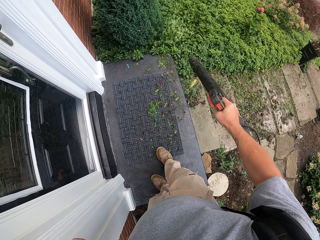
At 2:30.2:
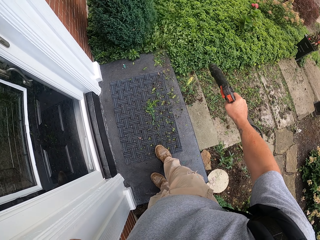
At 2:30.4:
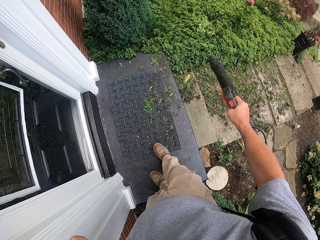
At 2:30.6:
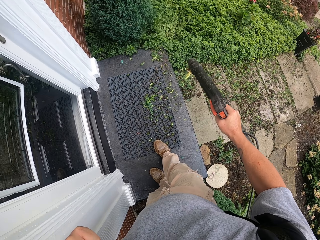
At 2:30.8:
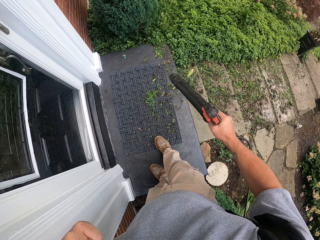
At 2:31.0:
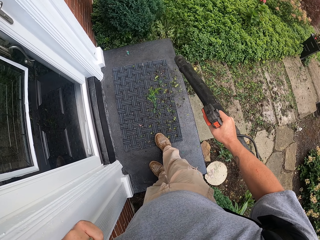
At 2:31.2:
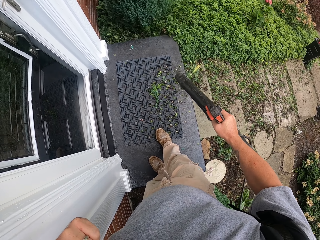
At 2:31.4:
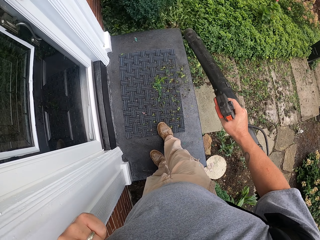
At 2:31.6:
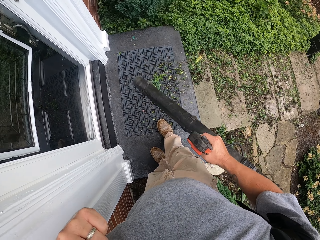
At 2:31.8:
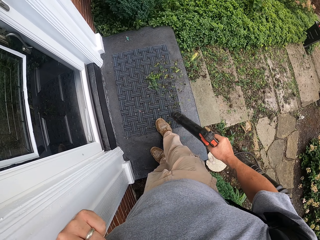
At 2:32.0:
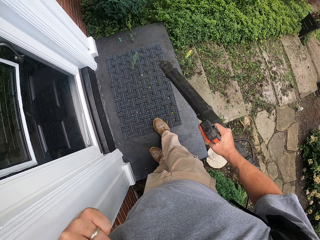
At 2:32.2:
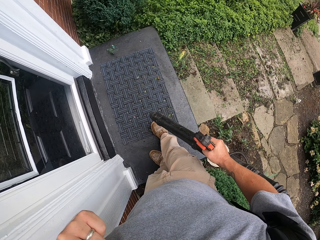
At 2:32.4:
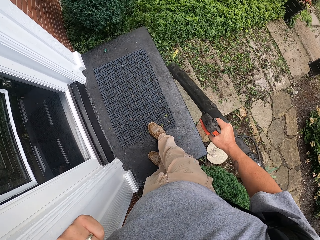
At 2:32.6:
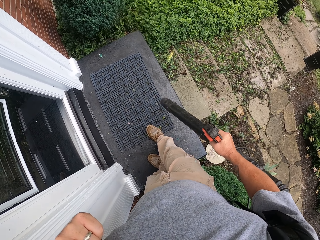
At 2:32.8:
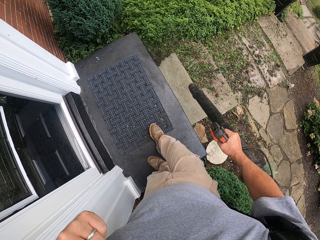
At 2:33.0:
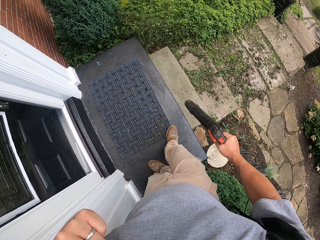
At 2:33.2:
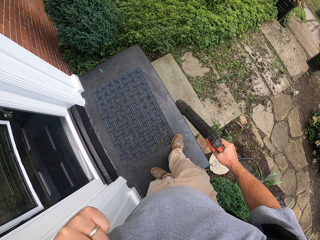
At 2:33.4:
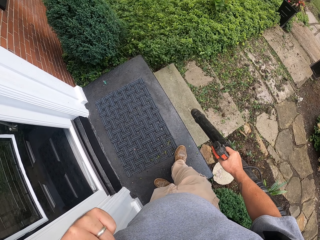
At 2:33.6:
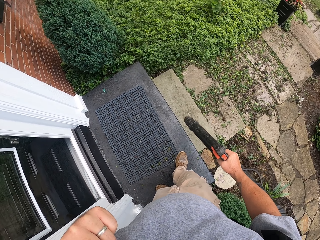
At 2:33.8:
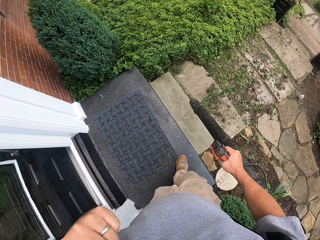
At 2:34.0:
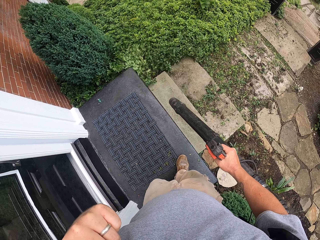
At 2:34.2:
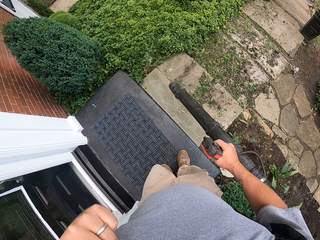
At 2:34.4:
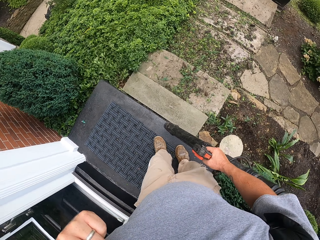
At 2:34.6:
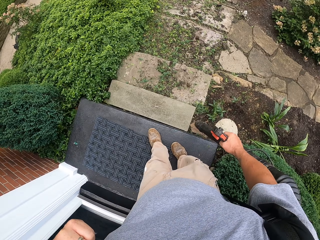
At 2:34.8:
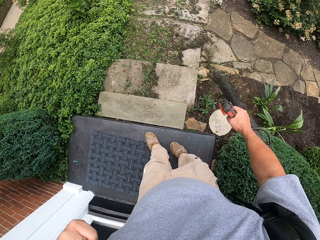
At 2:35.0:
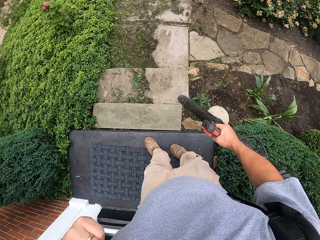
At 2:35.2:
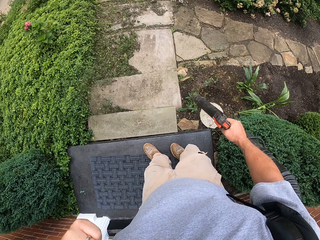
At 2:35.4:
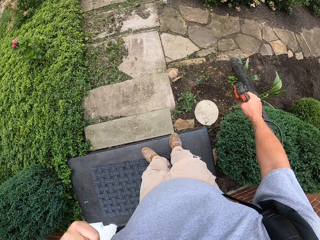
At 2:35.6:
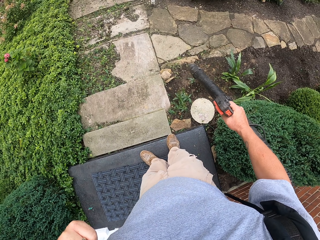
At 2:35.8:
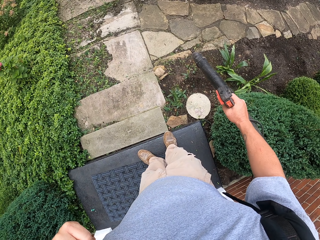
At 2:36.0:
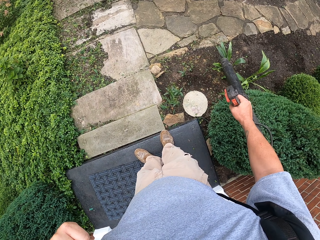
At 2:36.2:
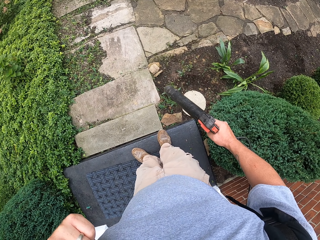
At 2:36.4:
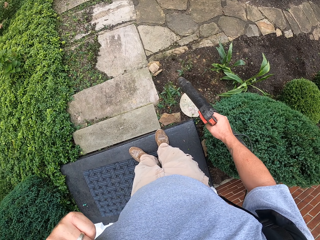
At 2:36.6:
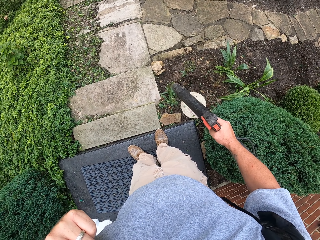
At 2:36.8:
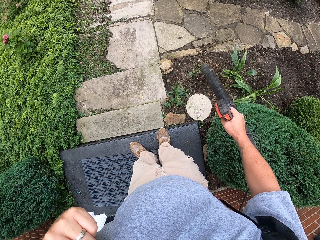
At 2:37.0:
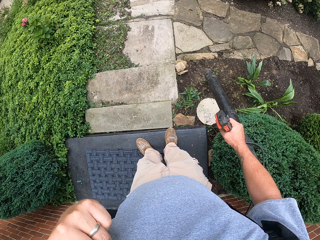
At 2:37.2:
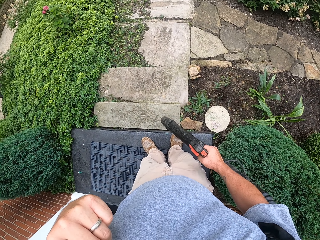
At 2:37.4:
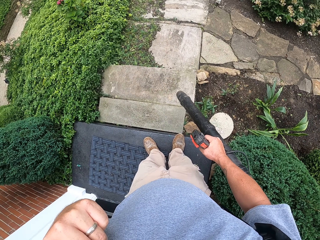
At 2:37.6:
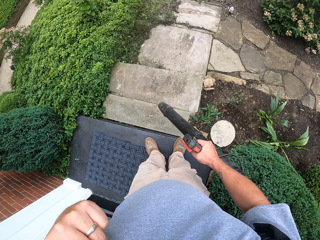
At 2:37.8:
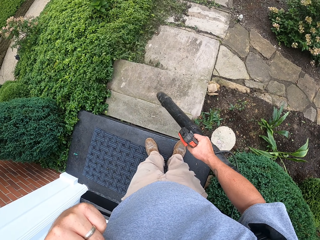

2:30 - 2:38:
The camera wearer blows the leaves from the staircase.

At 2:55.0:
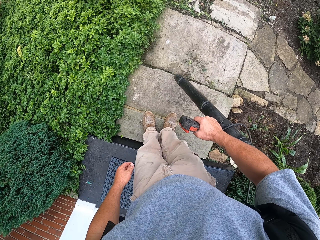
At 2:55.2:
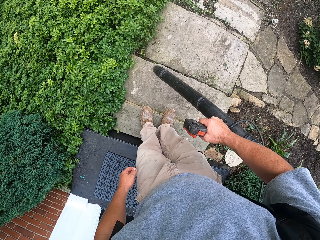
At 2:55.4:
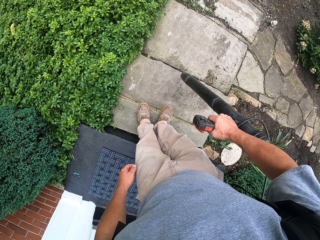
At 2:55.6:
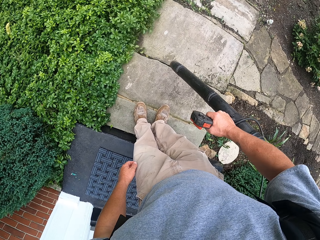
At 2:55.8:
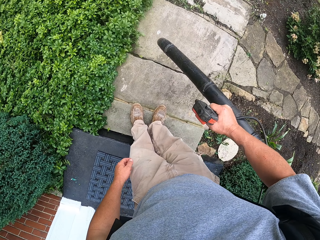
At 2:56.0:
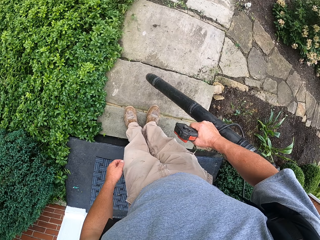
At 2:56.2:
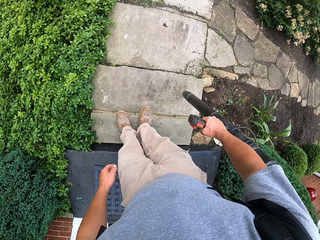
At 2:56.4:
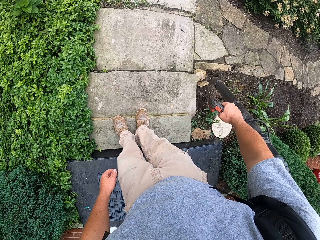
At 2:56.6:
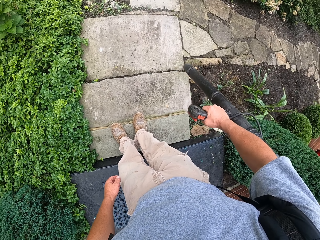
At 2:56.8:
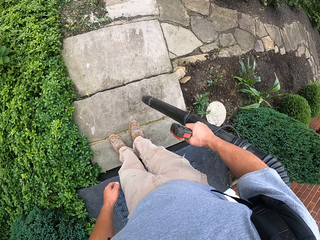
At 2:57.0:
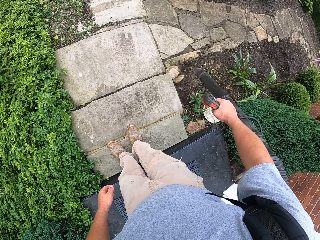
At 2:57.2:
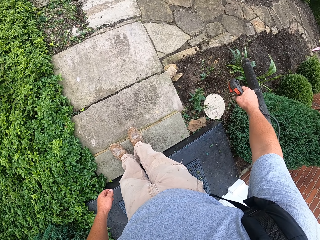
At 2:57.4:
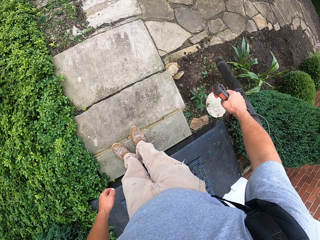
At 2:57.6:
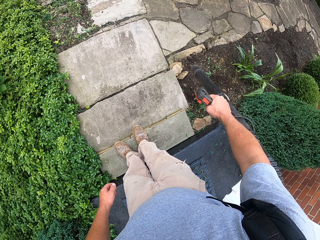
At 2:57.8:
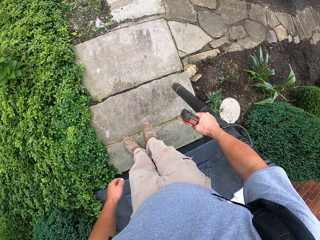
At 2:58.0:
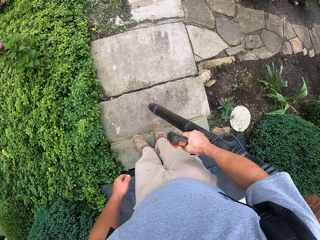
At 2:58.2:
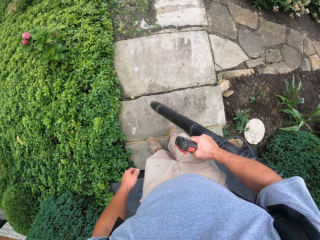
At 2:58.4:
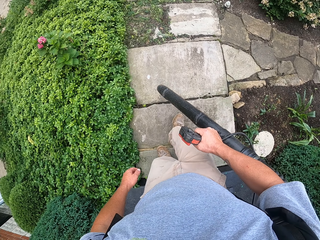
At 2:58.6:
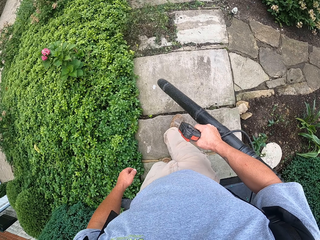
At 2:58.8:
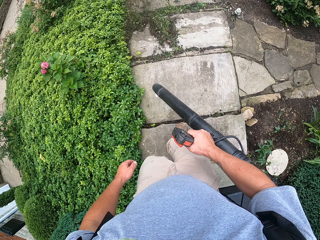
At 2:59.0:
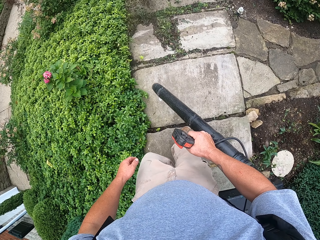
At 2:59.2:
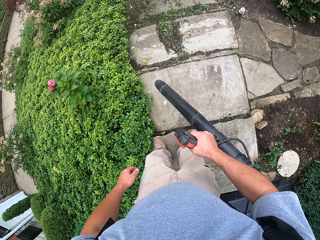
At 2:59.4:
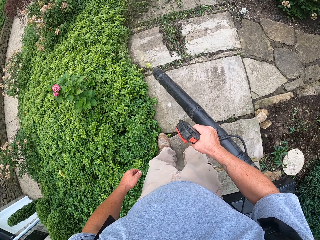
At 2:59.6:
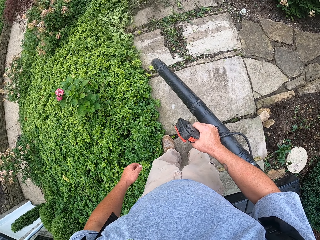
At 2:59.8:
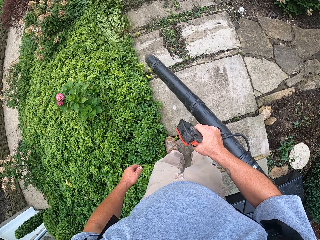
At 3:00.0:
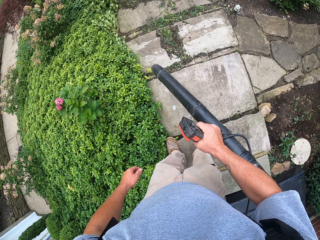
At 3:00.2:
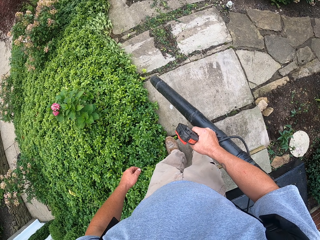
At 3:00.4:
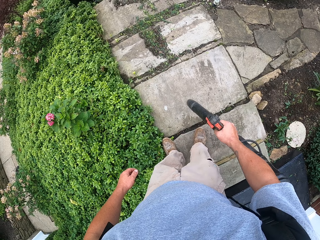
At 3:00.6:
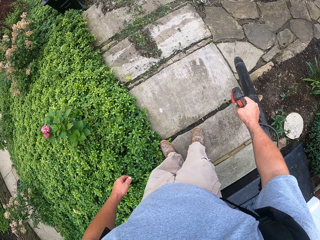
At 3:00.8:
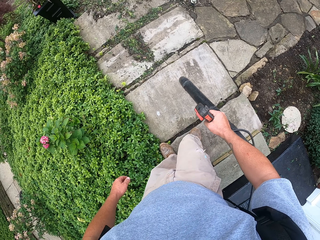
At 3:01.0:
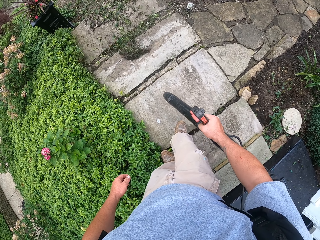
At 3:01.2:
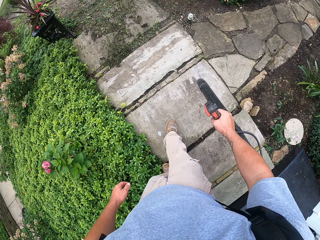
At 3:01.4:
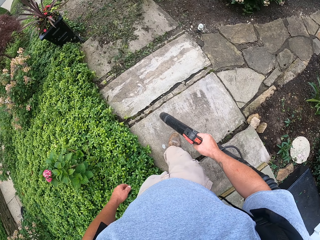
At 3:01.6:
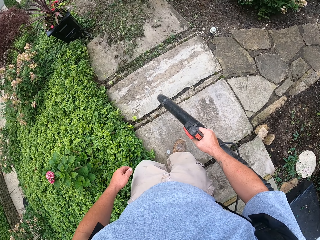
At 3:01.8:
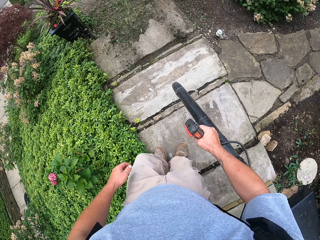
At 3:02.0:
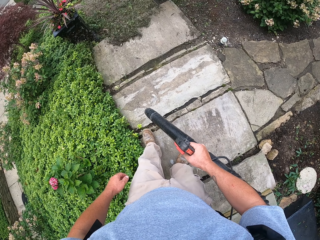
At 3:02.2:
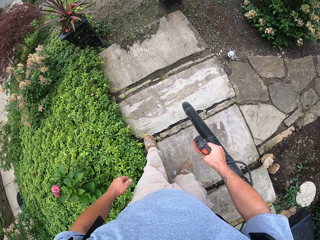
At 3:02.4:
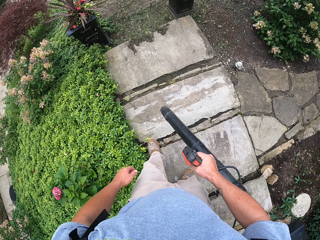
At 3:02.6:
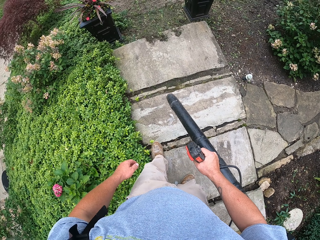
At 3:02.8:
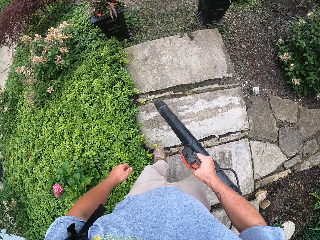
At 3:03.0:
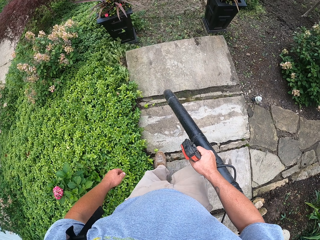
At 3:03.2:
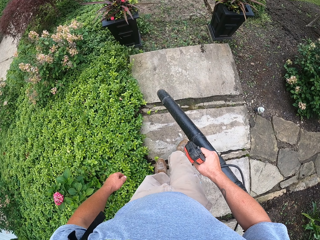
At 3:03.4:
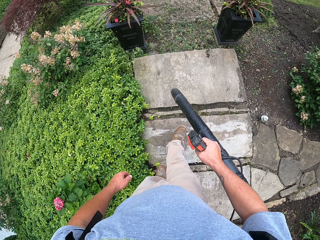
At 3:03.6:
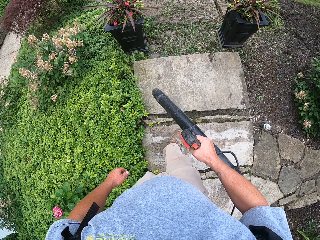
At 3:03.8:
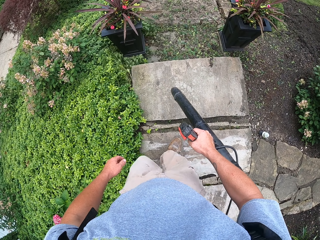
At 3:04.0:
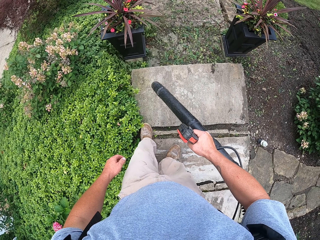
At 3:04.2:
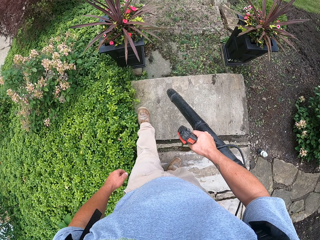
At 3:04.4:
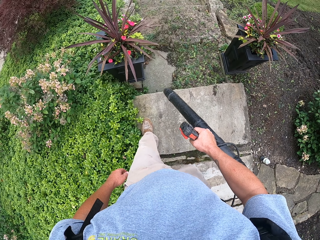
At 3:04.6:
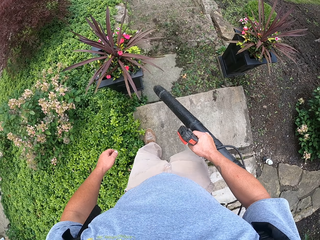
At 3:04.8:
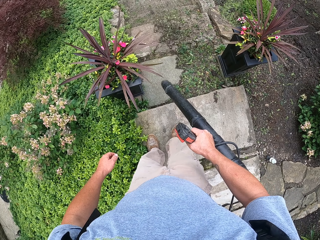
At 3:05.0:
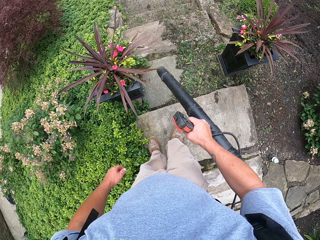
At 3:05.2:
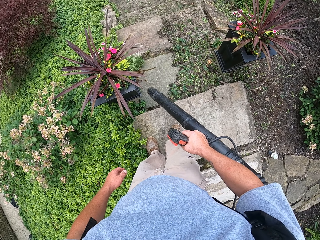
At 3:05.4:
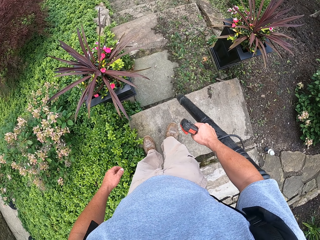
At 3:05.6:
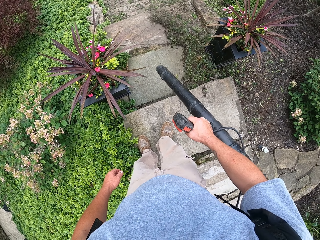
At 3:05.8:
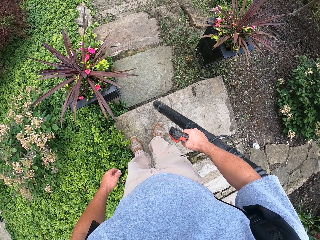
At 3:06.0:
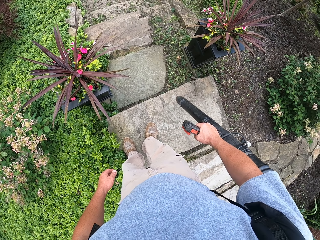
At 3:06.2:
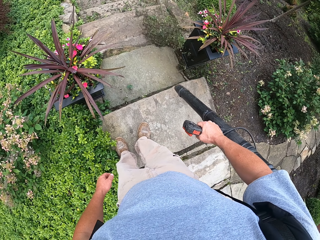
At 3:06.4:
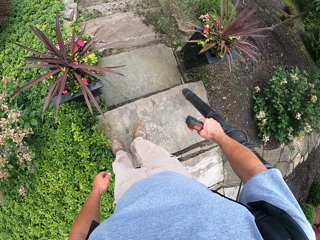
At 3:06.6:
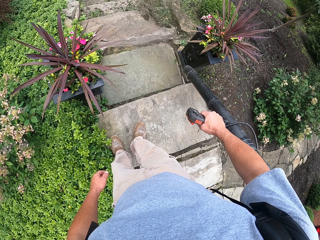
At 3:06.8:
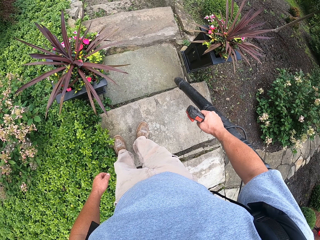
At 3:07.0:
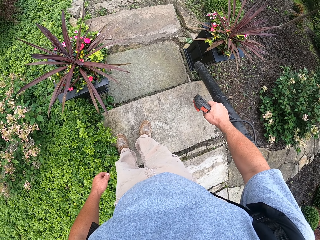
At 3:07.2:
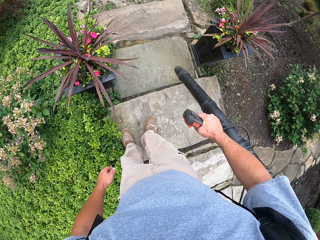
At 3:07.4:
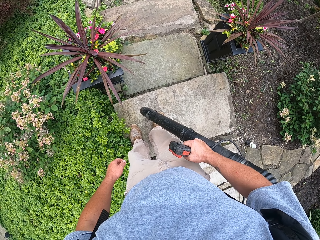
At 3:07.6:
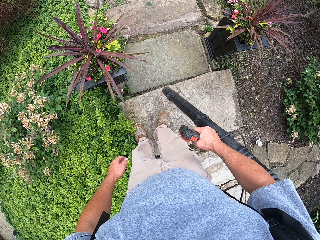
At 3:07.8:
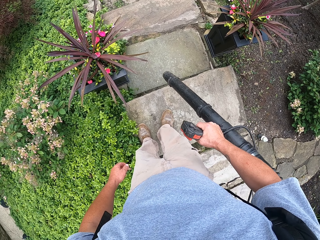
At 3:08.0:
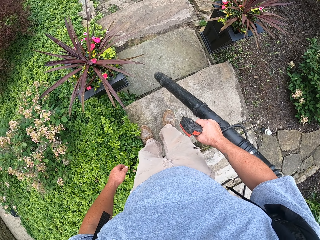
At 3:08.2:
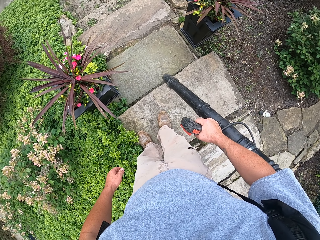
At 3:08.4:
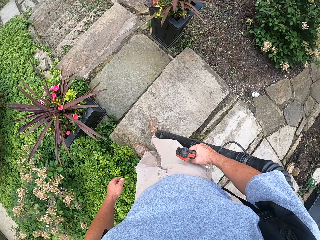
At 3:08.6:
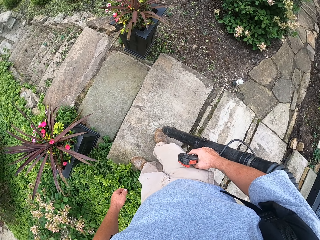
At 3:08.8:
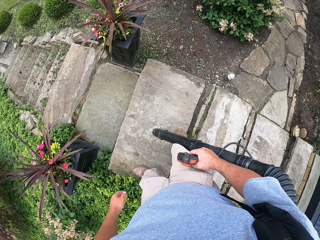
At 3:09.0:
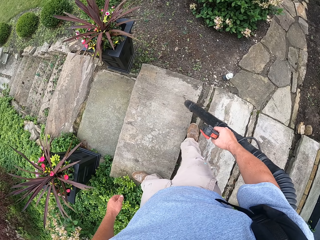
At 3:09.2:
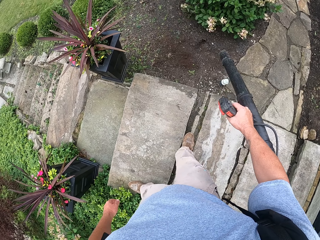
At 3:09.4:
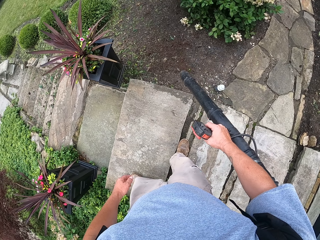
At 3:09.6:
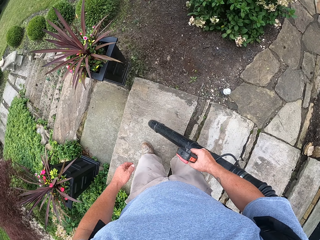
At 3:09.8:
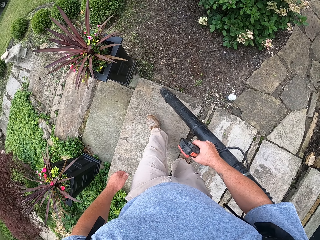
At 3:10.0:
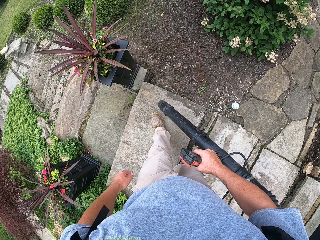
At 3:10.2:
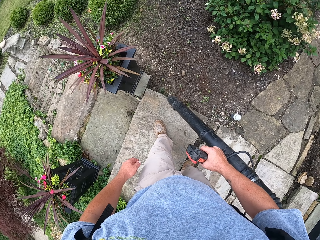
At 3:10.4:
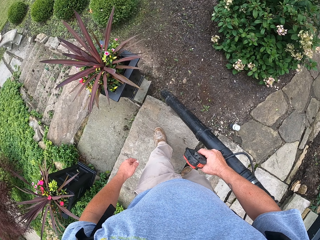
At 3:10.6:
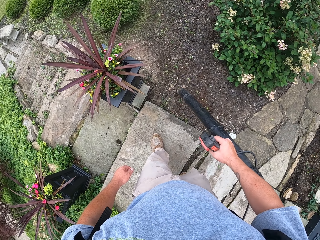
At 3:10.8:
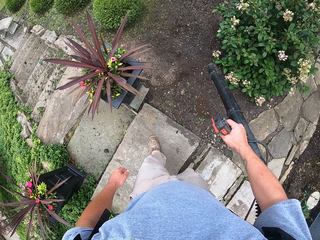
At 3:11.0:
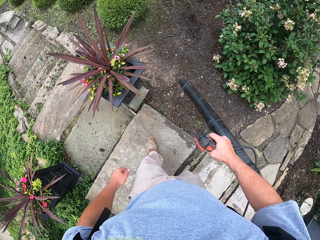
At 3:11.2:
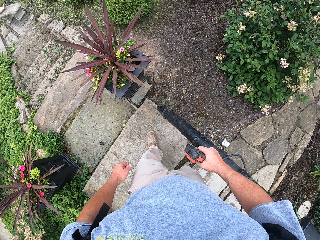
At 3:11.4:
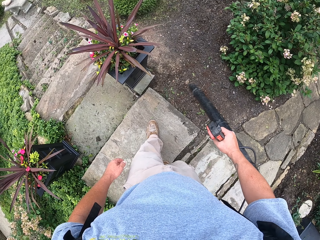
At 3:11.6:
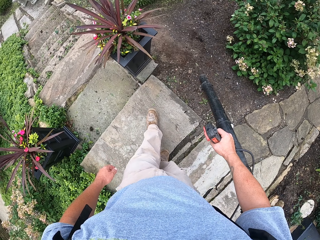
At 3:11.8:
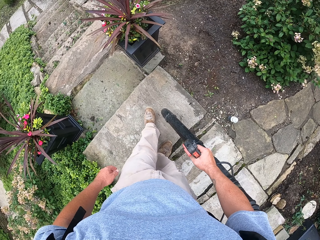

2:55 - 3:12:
The camera wearer blows away leaves from the staircase. They take one step down the staircase. They blow away leaves from the staircase. They take one step down the staircase. They blow away leaves from the staircase. They take one step down the staircase. They blow away leaves from the staircase.
